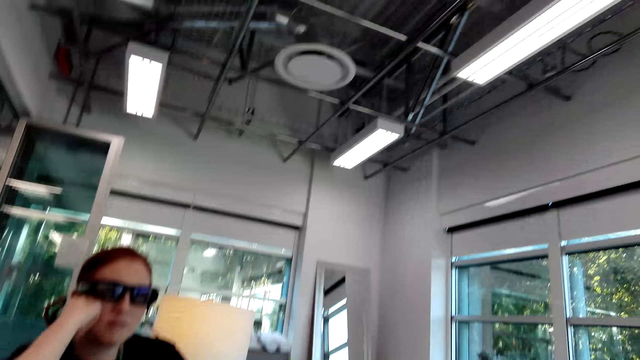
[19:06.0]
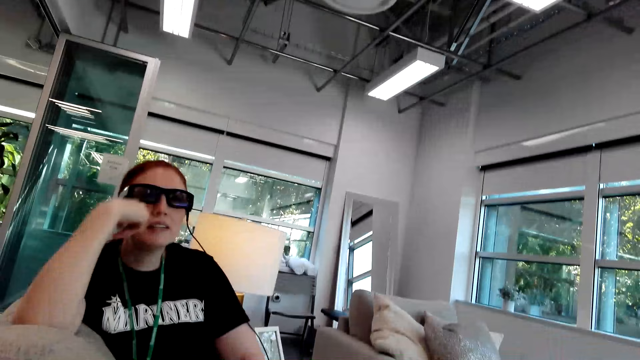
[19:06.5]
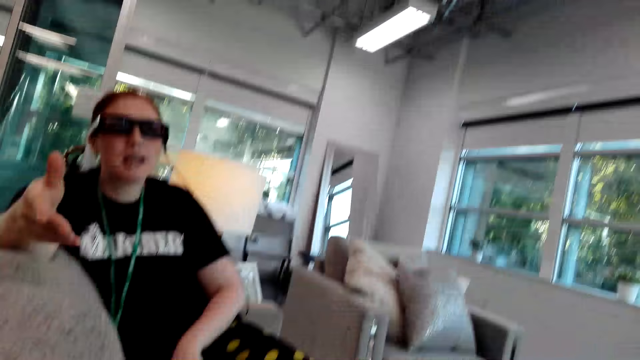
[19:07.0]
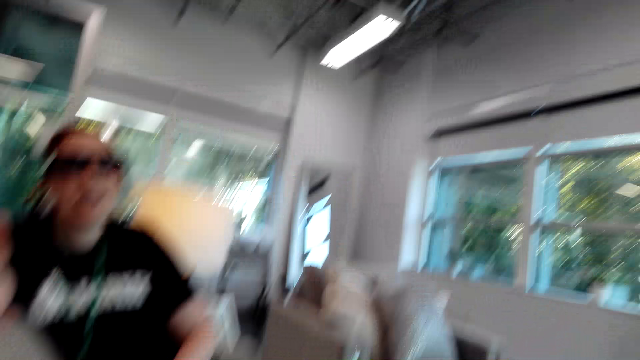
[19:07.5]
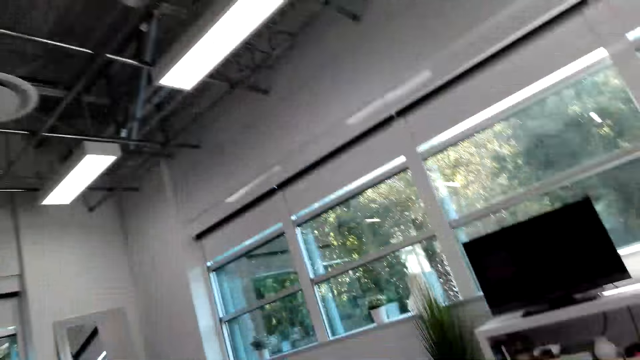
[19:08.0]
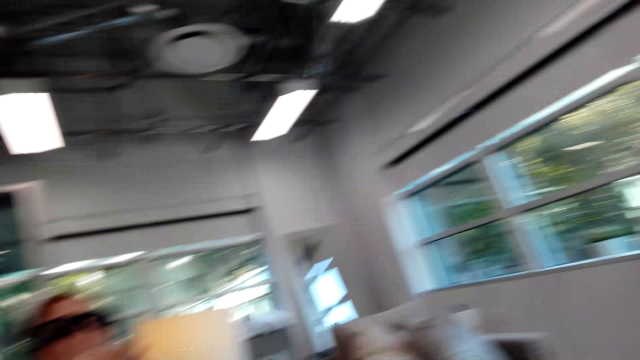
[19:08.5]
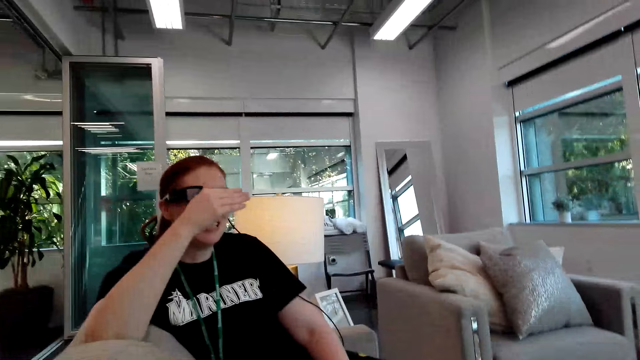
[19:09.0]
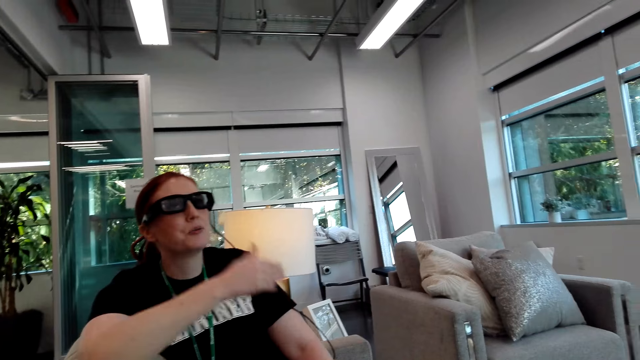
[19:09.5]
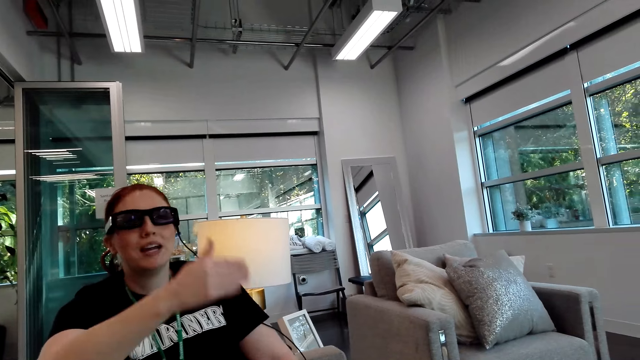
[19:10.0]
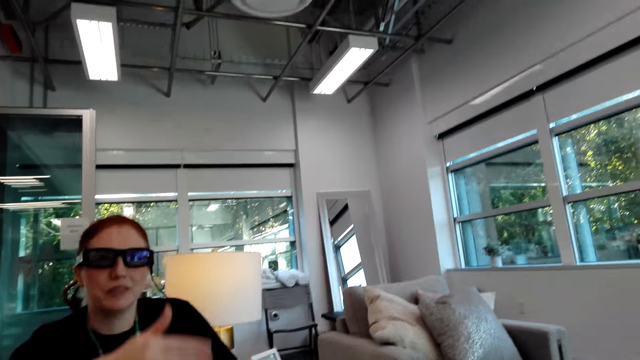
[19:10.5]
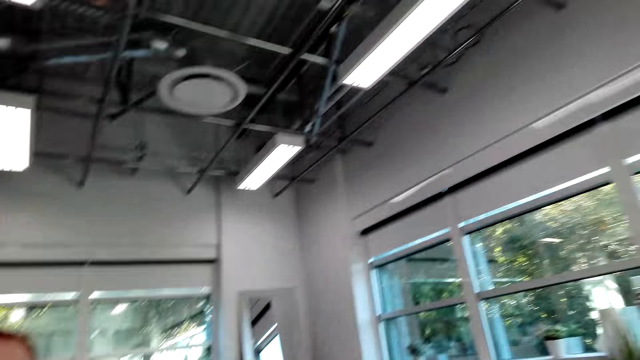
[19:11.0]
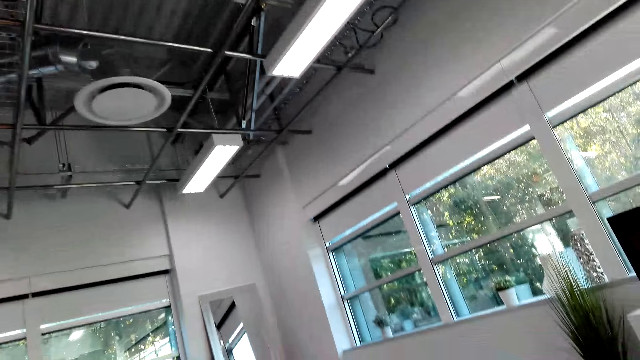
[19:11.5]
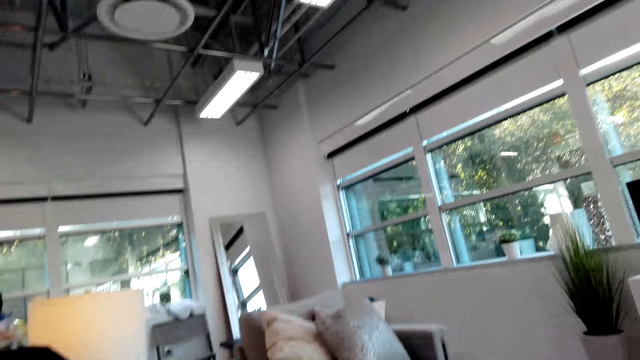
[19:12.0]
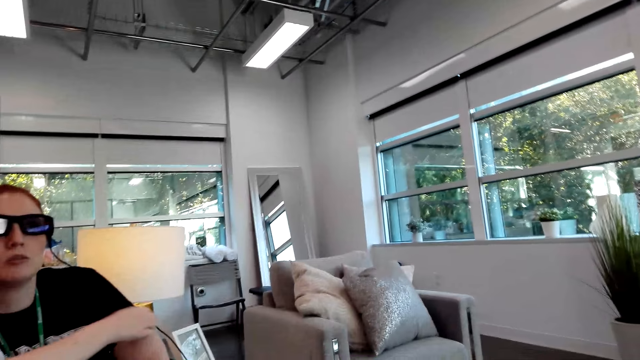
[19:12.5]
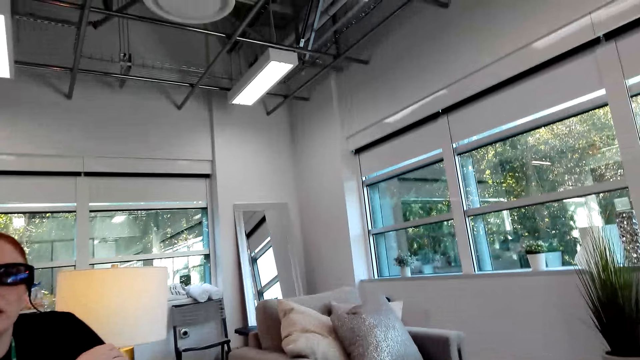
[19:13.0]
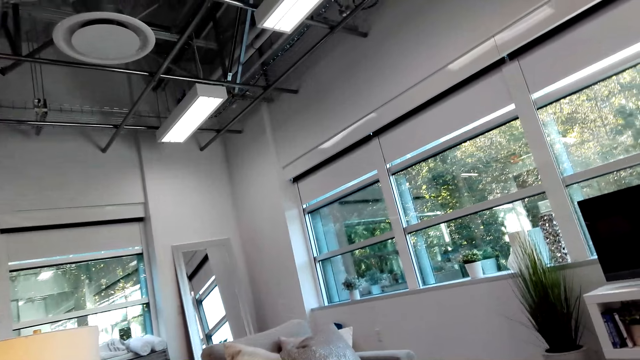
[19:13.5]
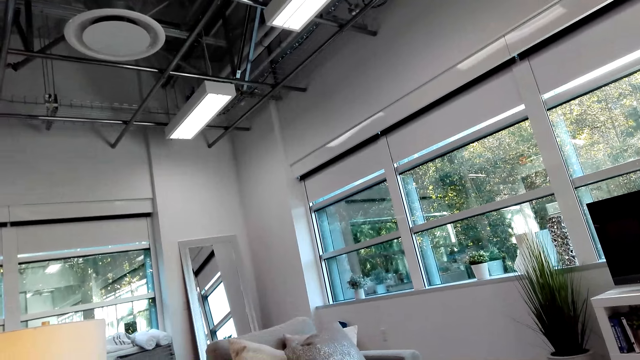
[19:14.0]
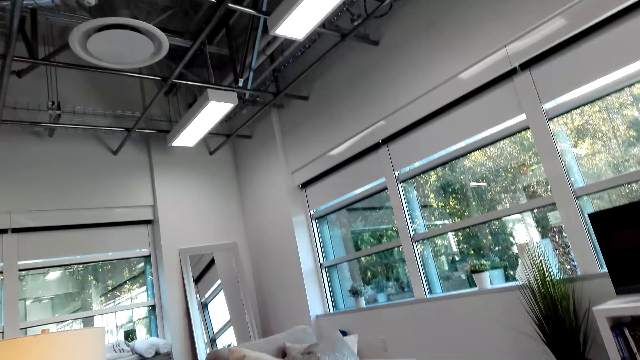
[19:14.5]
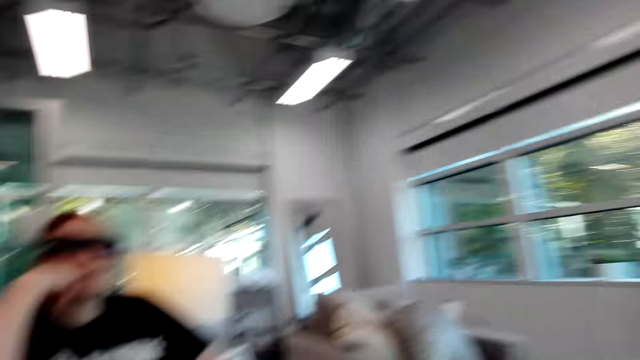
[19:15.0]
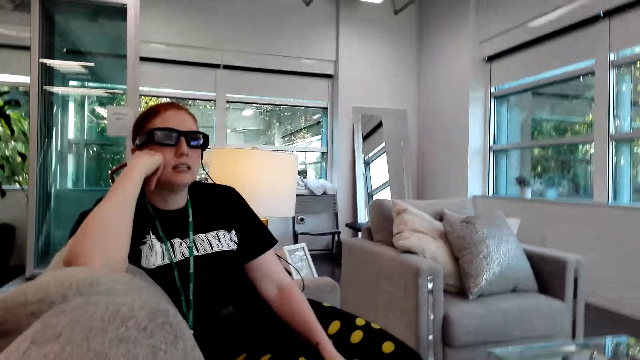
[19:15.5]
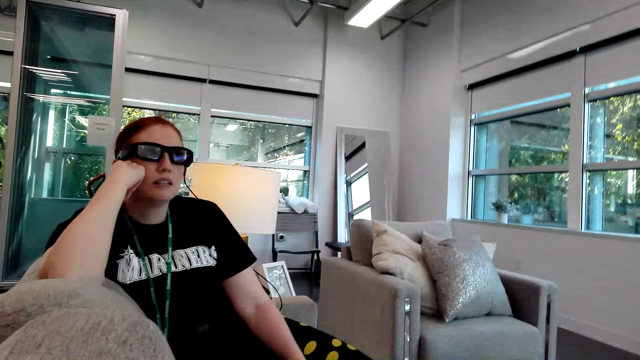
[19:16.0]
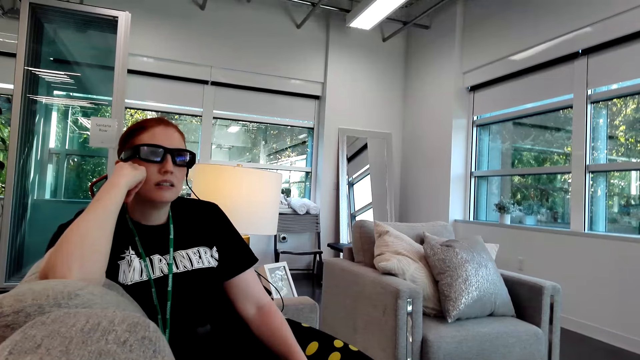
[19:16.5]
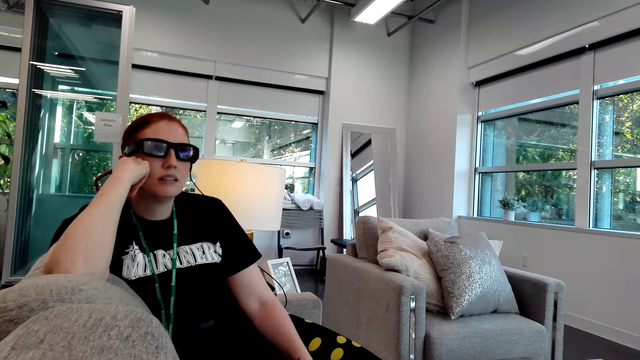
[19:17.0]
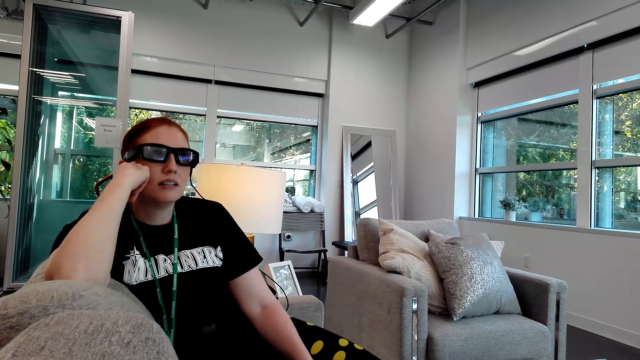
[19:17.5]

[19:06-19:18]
A person talks to the camera wearer. The camera wearer looks aside.

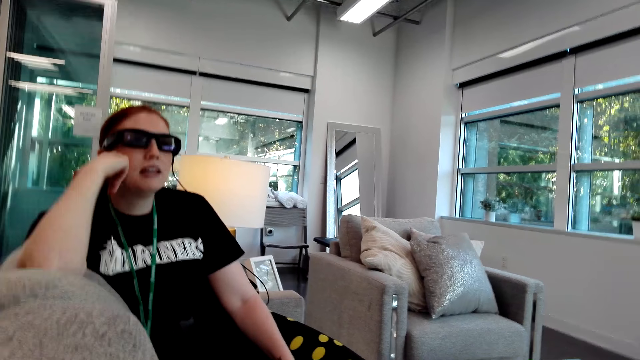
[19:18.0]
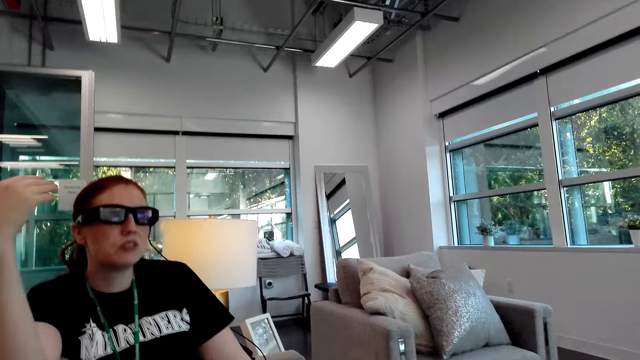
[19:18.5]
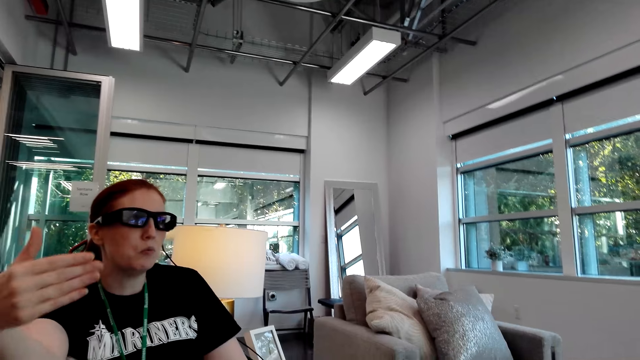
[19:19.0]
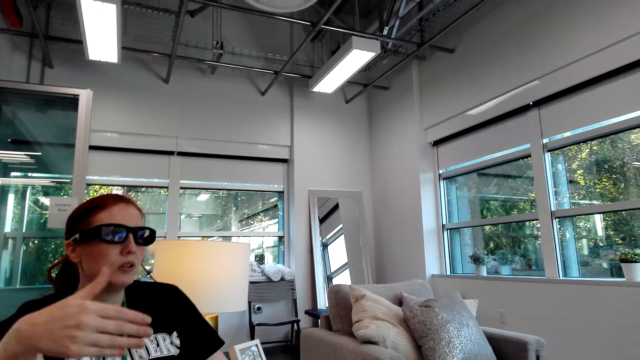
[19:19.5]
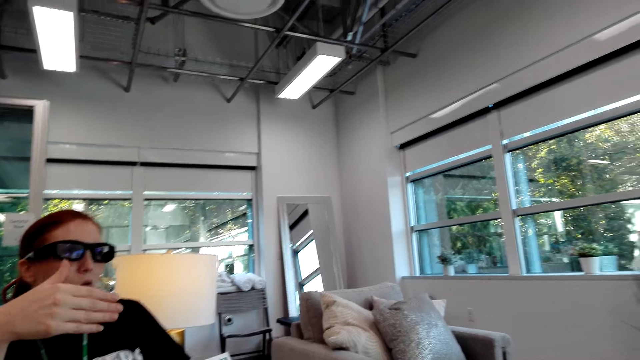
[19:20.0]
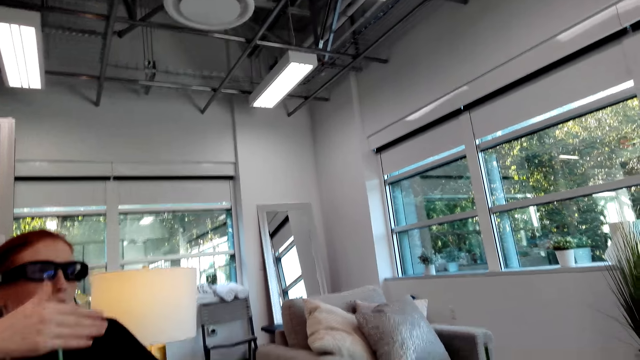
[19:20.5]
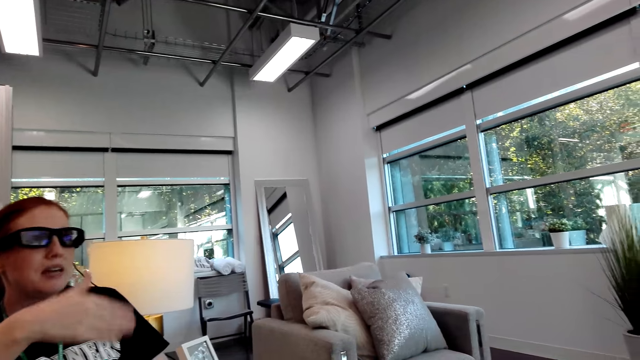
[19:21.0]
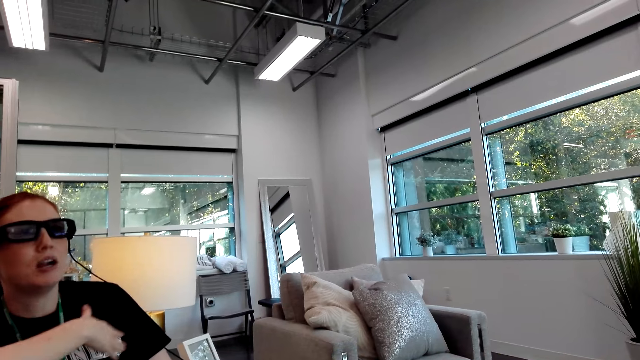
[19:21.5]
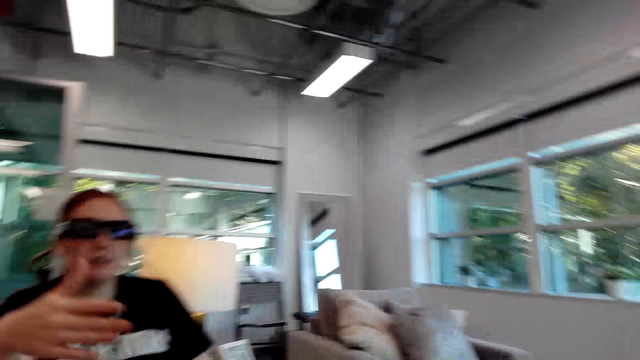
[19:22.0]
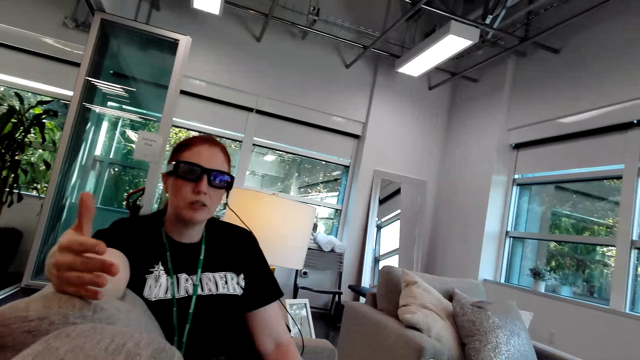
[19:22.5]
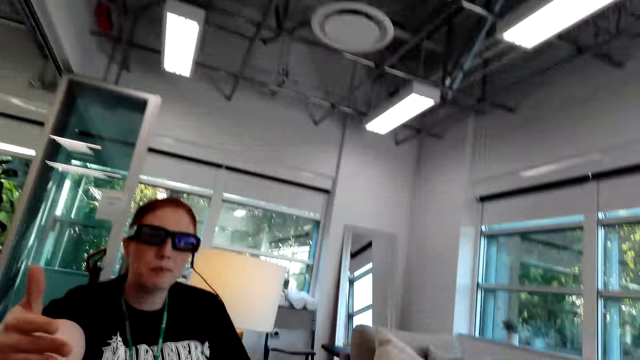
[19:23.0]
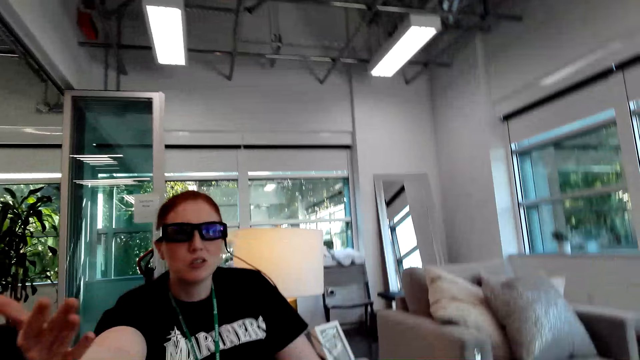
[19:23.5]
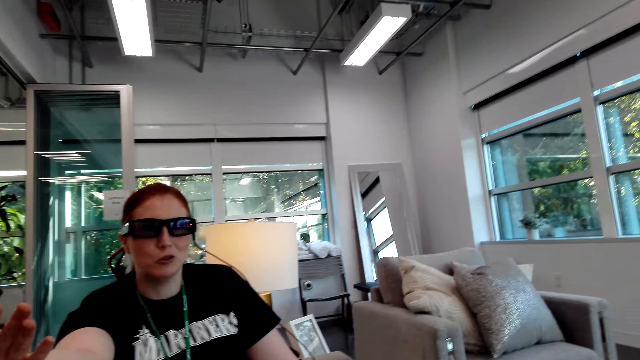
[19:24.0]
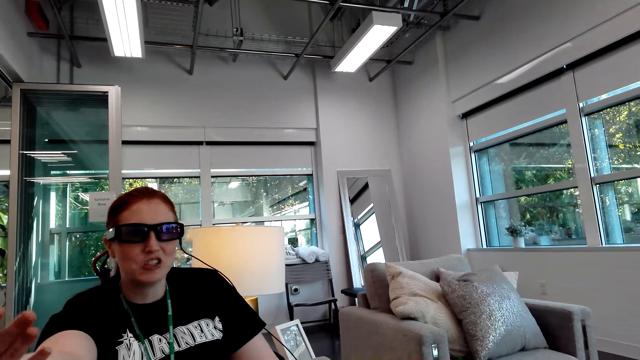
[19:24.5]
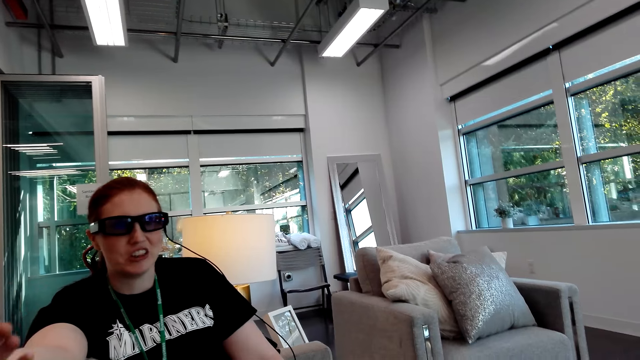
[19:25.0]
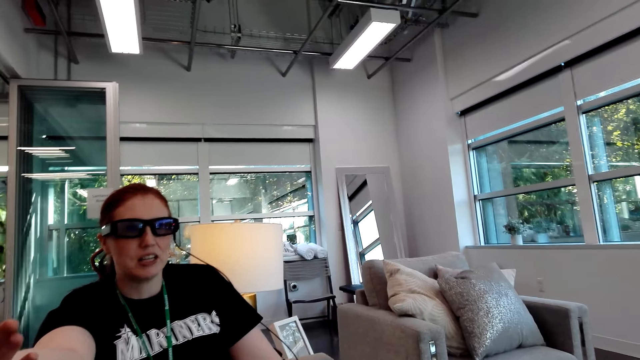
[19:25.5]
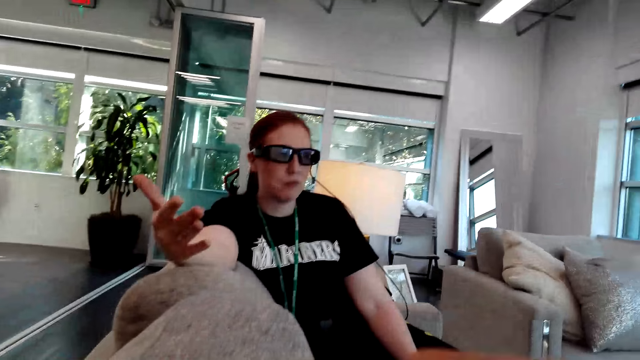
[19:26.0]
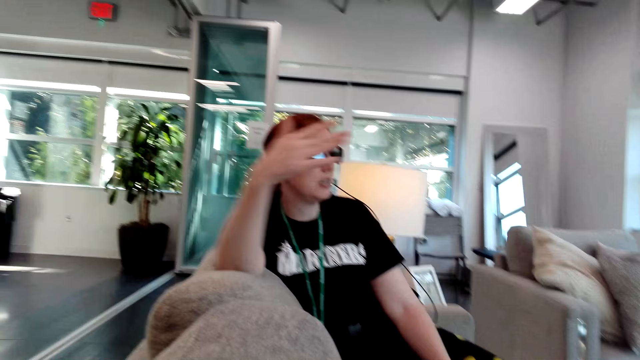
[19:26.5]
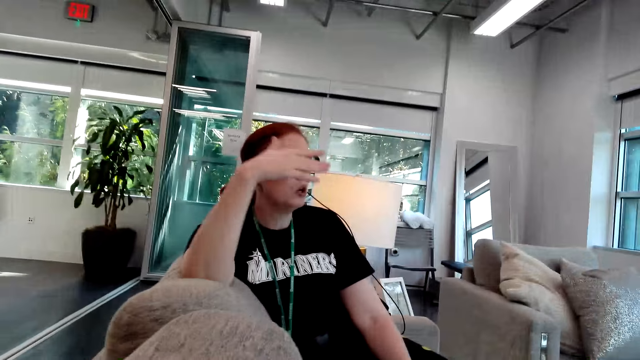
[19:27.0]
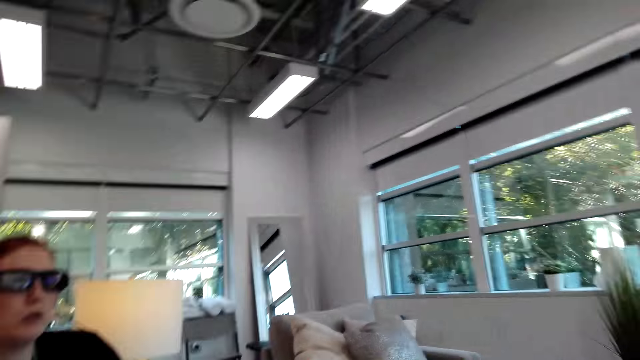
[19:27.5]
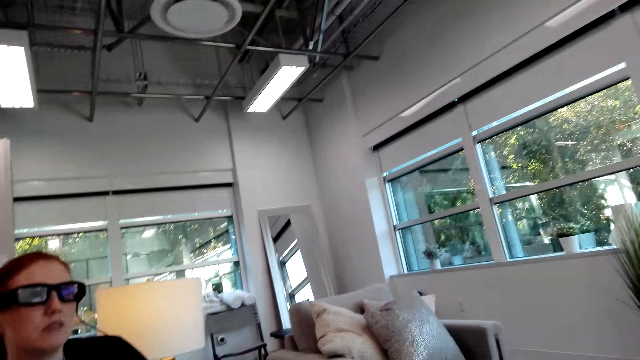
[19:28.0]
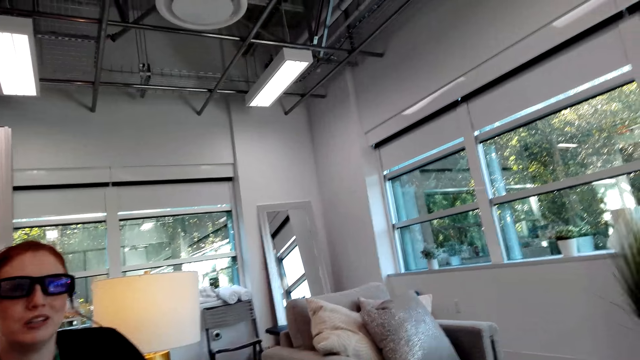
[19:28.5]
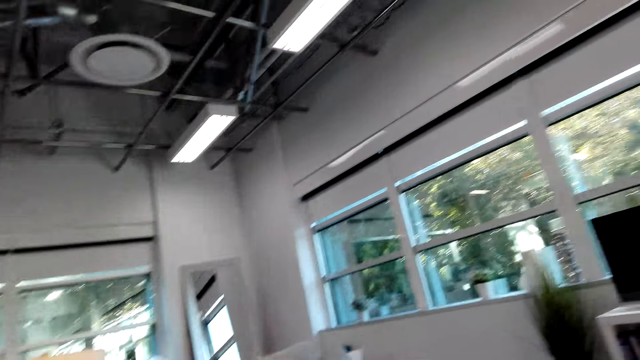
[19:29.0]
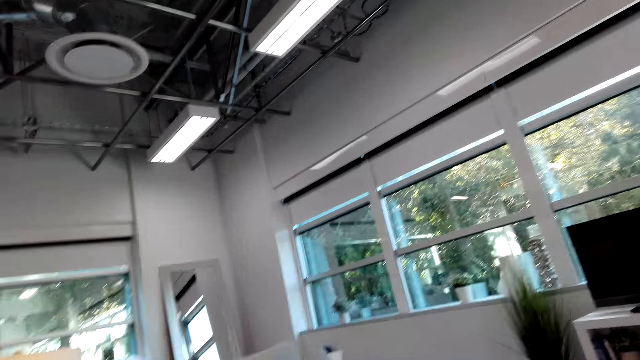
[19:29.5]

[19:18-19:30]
A person talks to the camera wearer.
